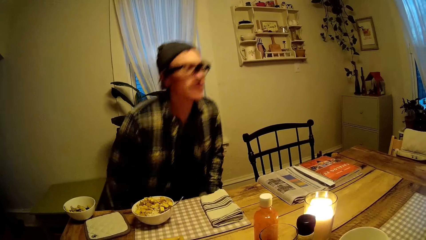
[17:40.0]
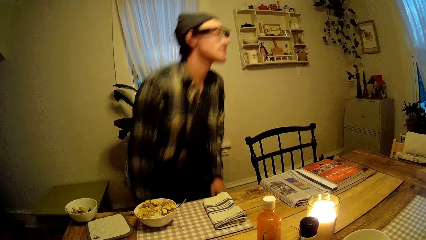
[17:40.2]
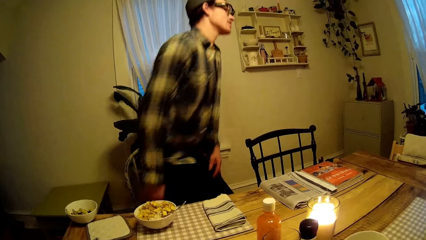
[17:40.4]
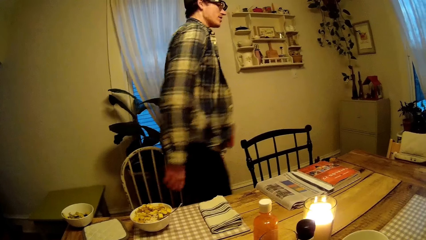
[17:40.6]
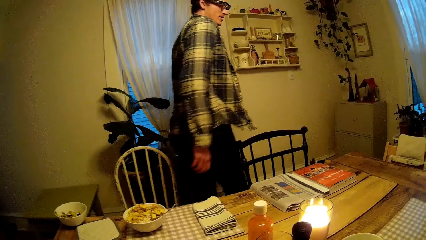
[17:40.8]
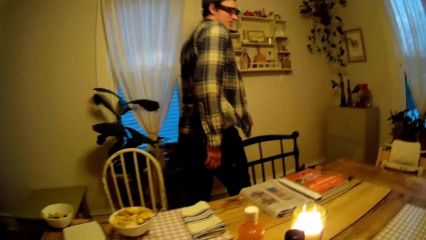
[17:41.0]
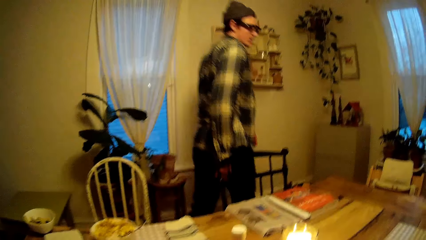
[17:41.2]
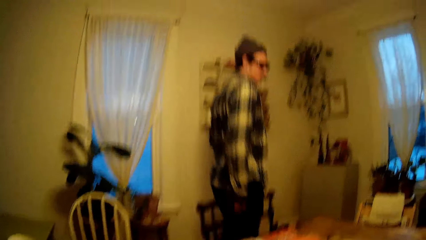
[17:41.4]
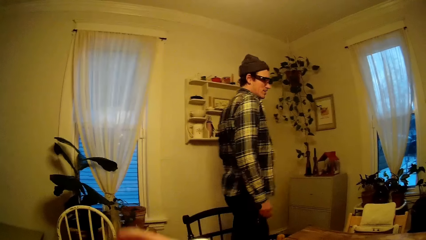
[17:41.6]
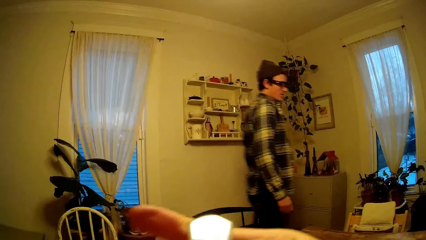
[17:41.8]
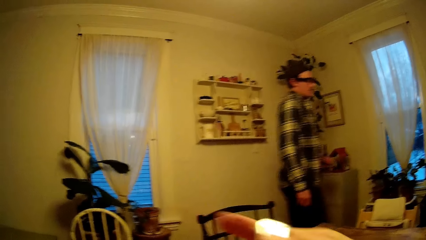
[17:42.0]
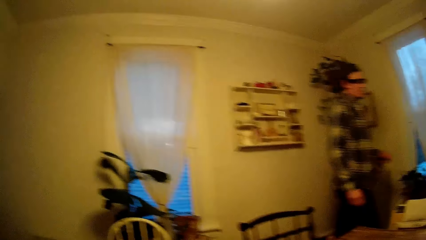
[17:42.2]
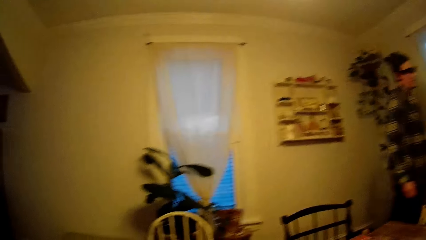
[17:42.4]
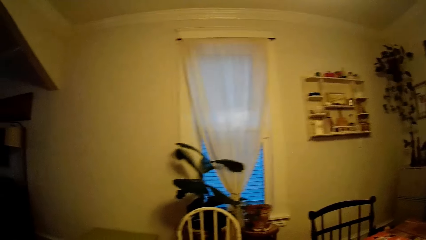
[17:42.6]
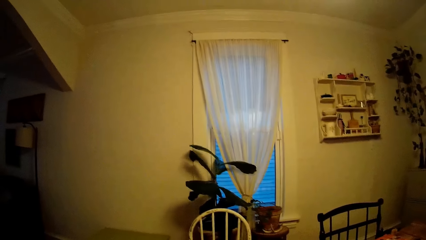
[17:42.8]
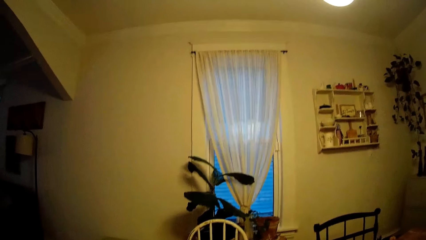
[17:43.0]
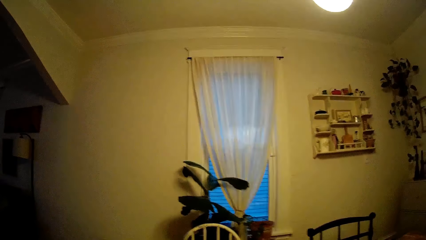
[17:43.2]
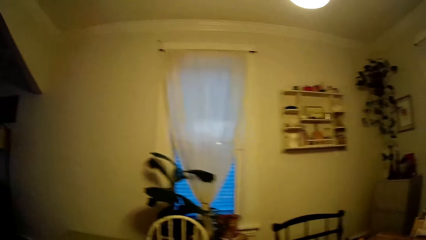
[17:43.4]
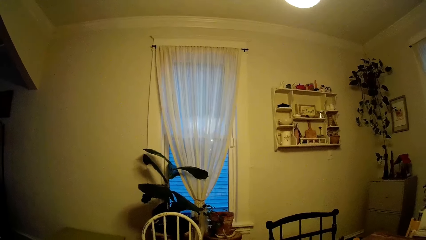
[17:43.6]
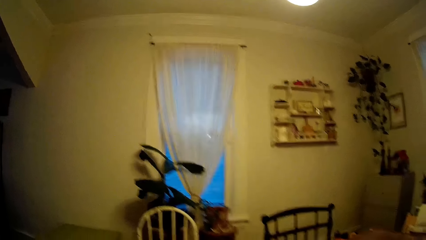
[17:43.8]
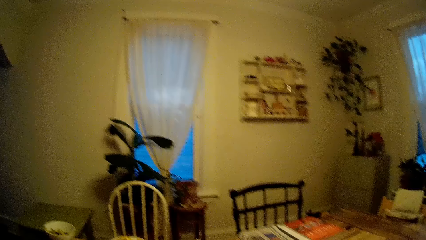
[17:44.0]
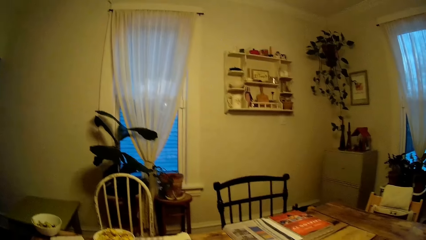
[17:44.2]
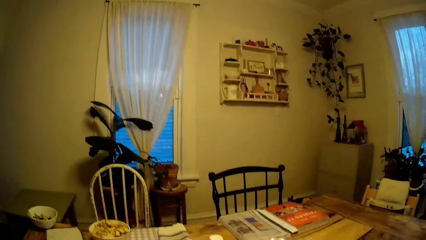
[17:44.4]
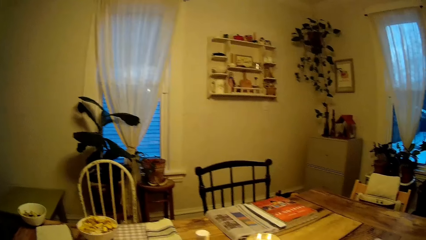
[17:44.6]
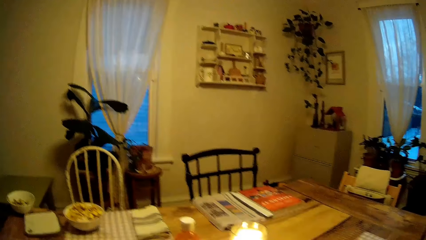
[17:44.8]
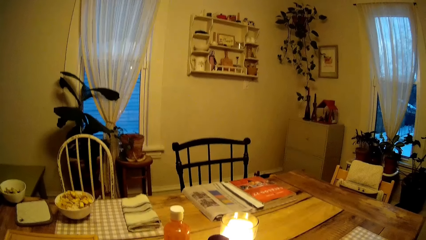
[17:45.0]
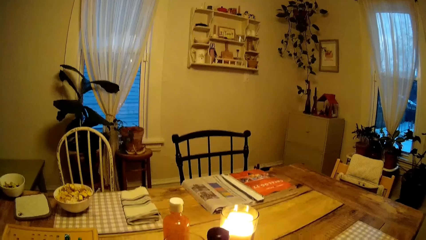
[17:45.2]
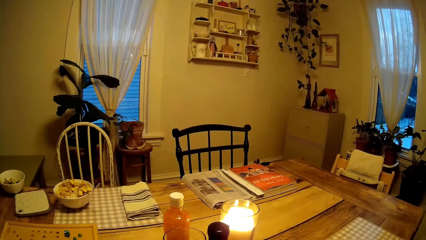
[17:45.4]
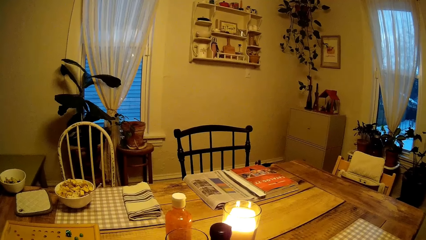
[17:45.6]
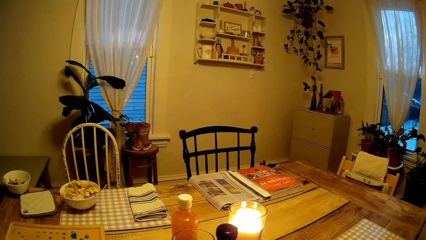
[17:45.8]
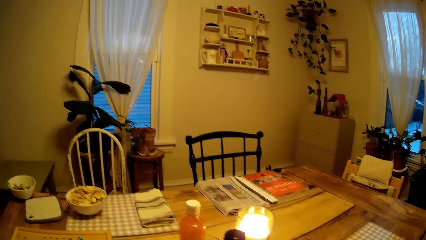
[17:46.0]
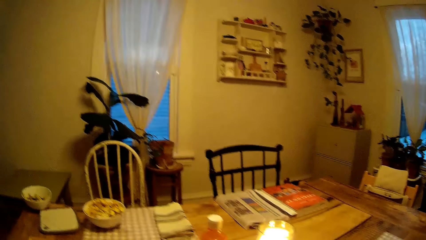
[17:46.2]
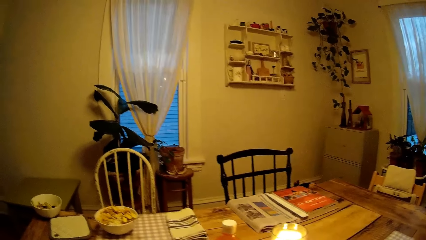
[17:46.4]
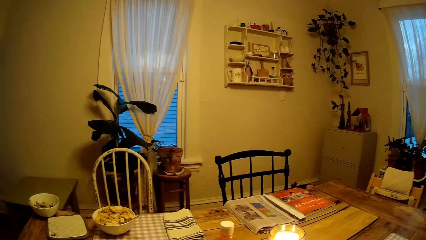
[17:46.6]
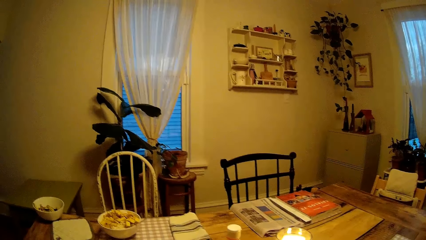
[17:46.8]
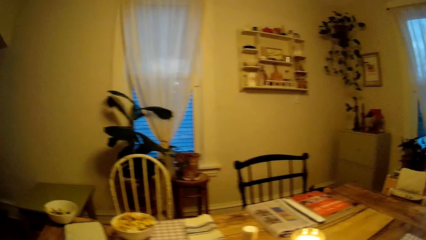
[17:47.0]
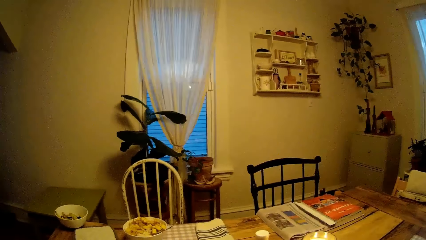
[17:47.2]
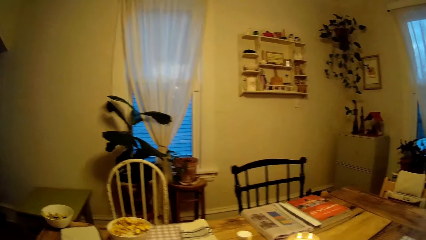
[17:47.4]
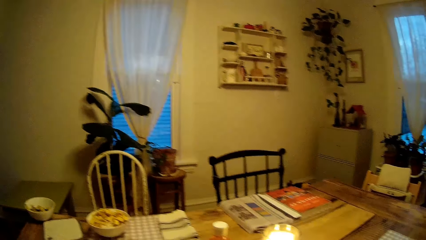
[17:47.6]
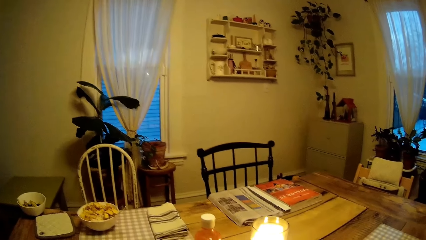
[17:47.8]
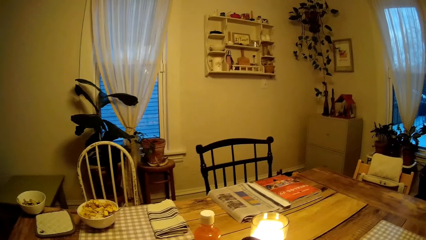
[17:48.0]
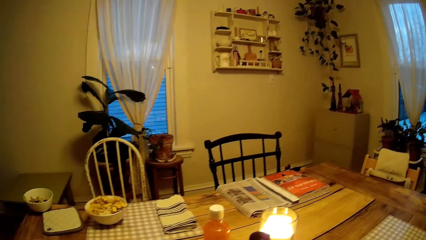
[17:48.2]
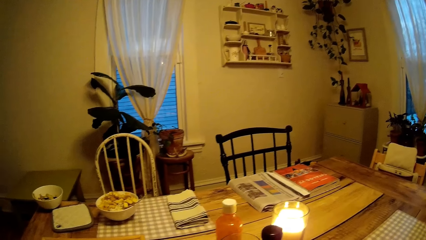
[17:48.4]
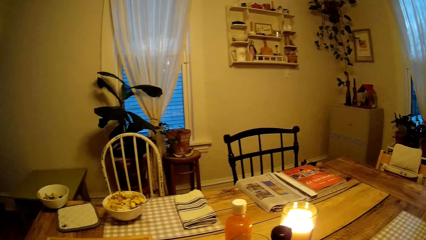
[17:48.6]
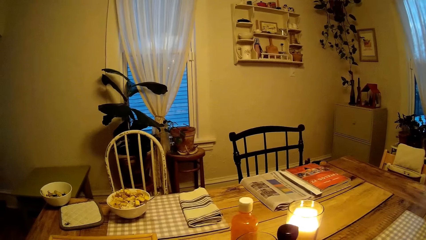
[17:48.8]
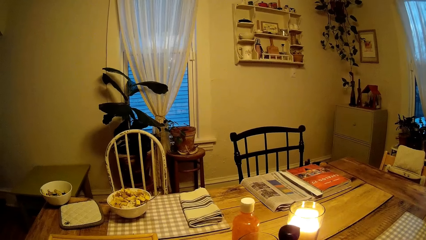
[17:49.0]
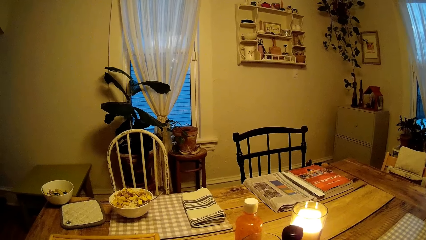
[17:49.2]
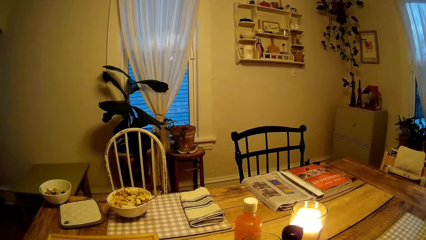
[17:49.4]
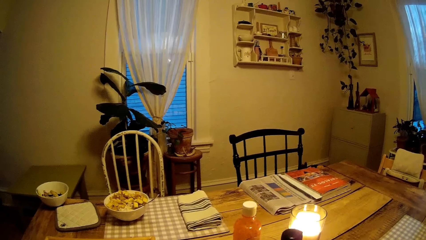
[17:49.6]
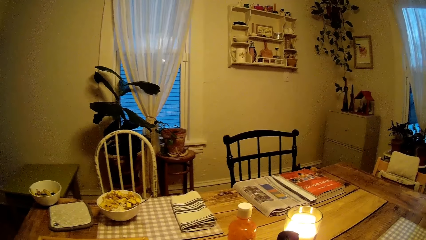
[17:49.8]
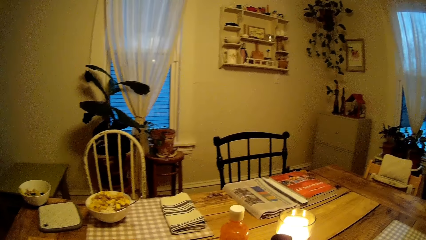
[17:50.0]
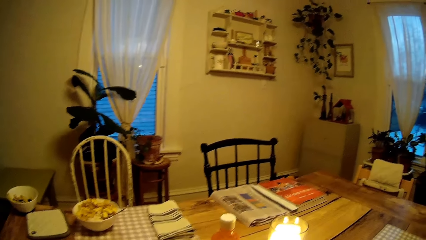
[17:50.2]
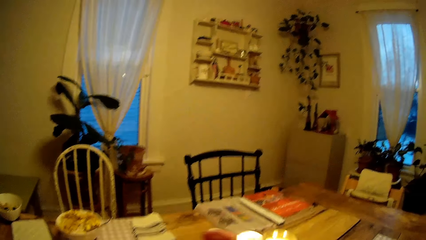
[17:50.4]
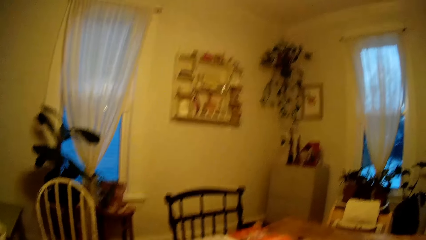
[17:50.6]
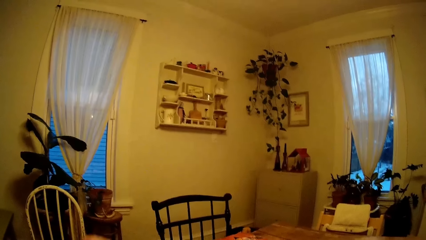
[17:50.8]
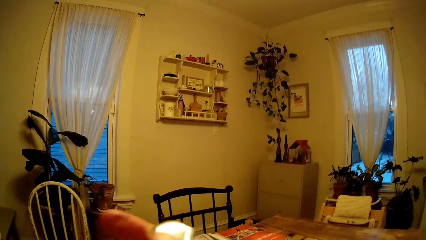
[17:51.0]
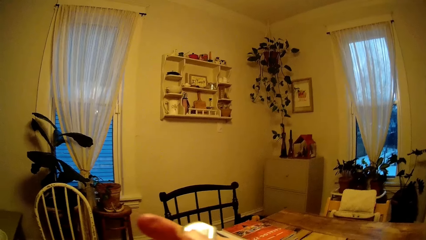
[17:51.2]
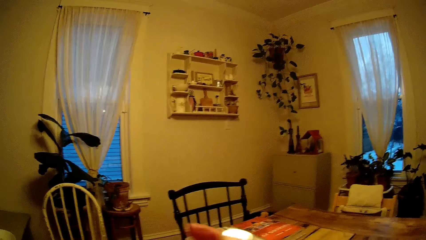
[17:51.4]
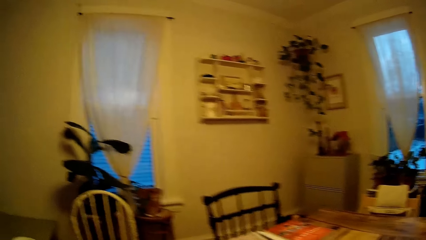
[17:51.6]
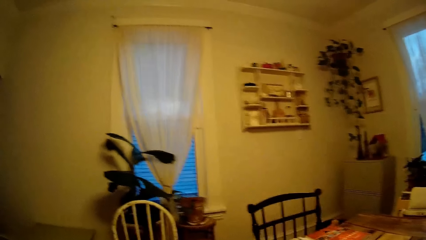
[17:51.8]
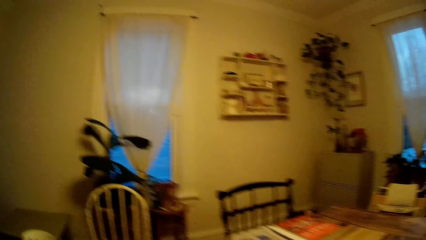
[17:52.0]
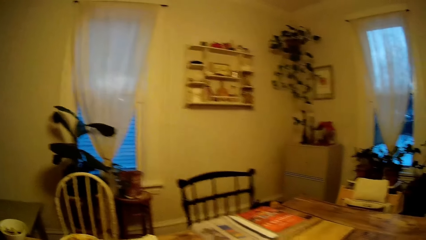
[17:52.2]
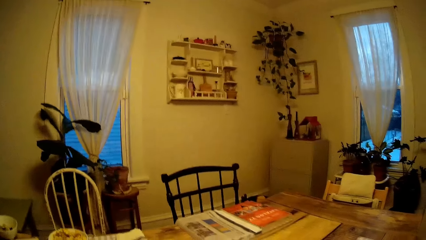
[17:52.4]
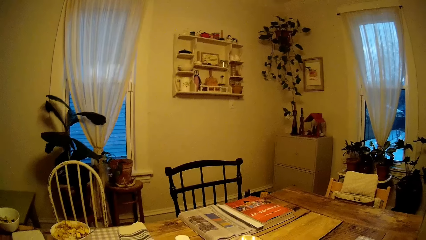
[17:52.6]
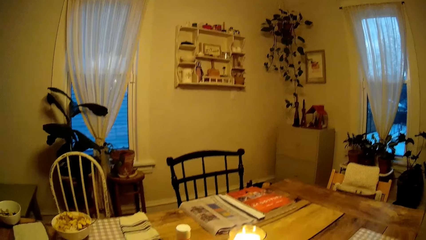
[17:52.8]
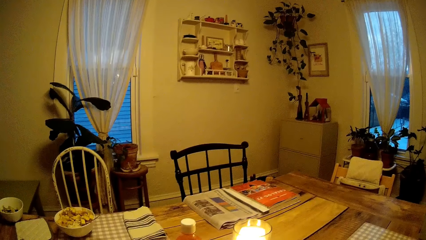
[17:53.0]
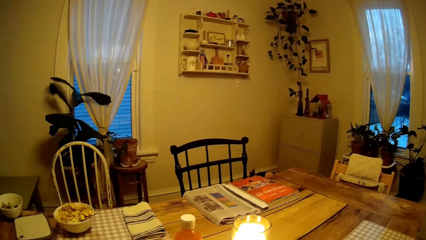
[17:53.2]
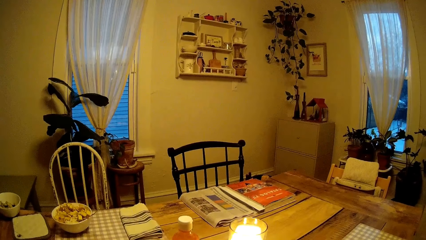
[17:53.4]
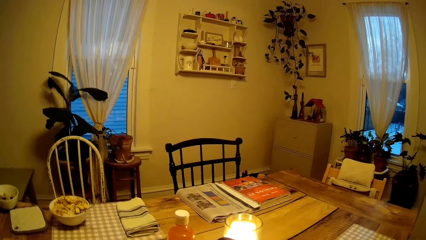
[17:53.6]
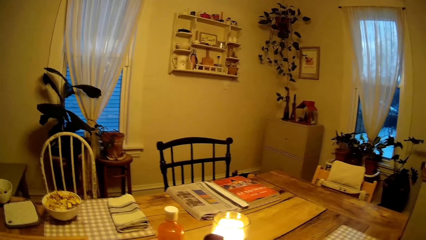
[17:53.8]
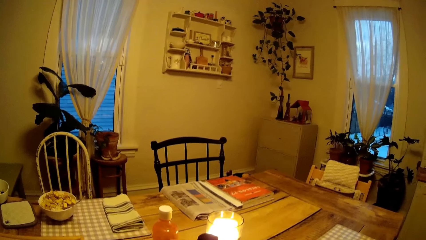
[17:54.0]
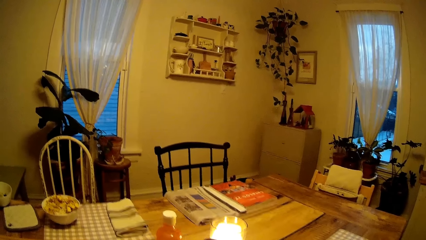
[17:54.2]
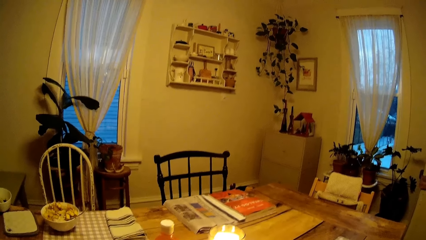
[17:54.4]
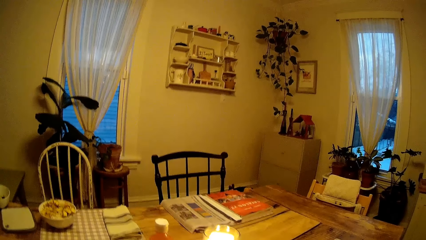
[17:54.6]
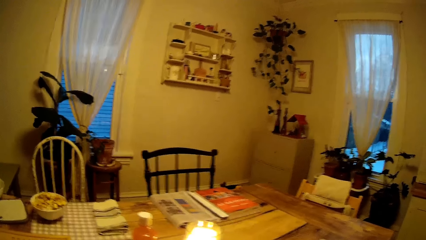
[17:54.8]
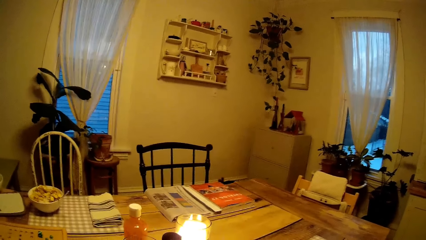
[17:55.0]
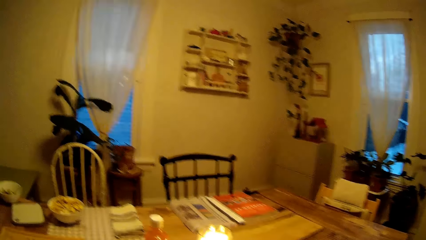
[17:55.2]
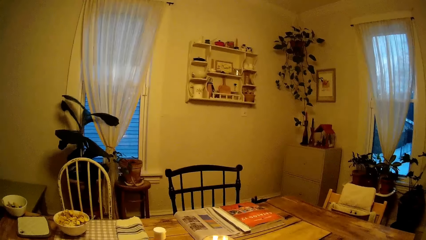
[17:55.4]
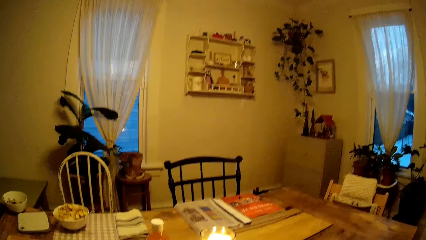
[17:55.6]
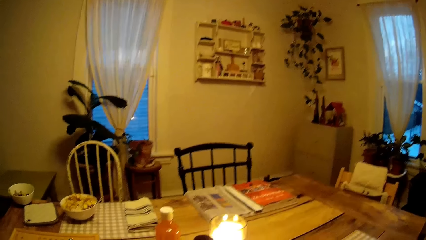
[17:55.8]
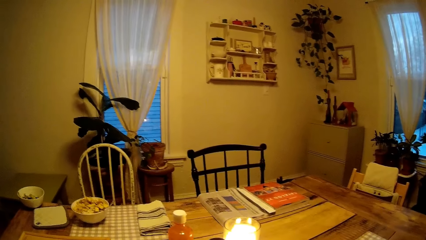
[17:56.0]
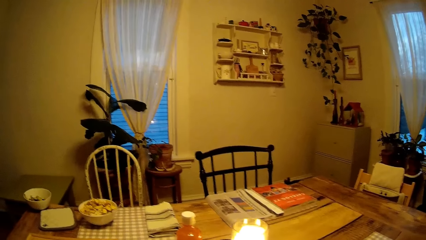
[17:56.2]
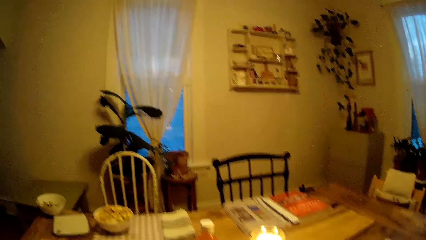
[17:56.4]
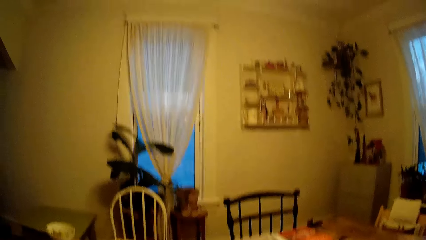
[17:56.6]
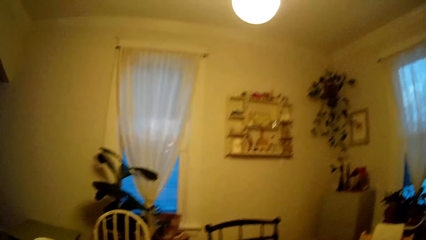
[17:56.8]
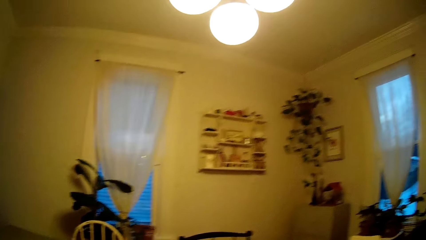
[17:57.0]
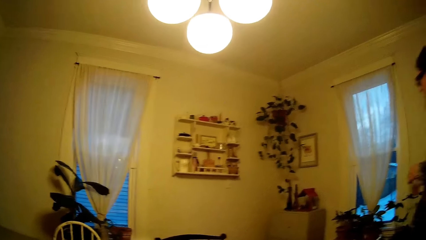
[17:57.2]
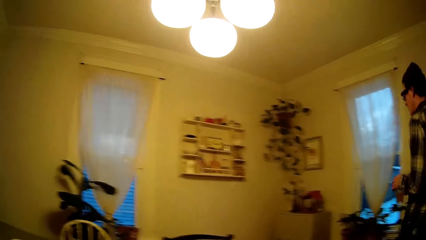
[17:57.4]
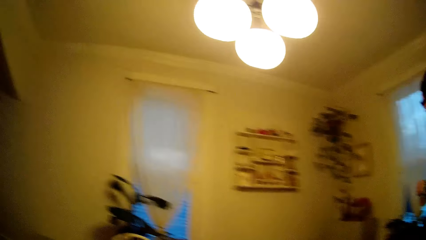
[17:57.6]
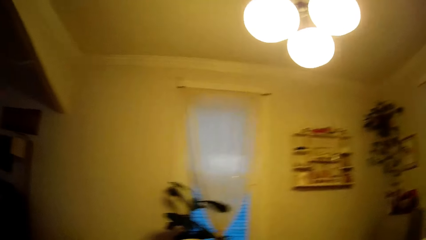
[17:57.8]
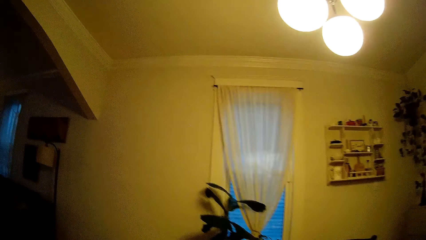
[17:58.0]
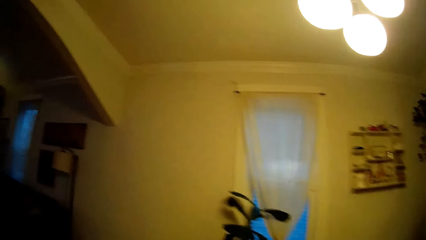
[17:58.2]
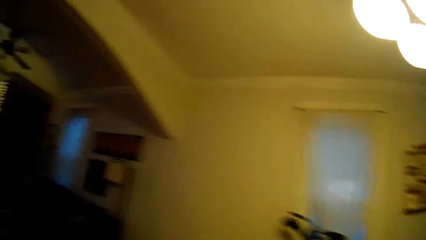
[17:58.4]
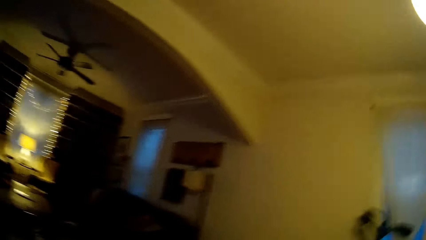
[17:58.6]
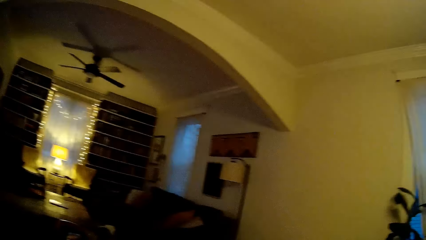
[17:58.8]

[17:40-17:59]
The man stands from the chair and walks away from the dining table in the house. The man talks to the camera wearer. The camera wearer talks to the man.
